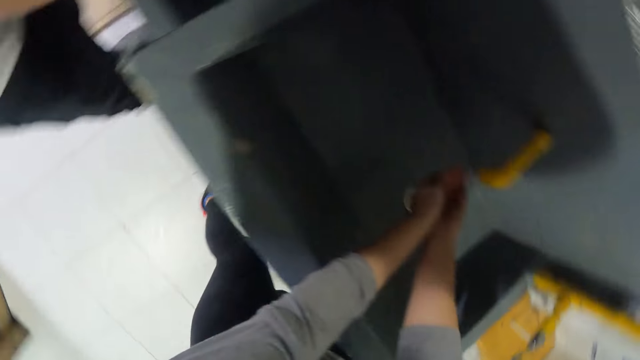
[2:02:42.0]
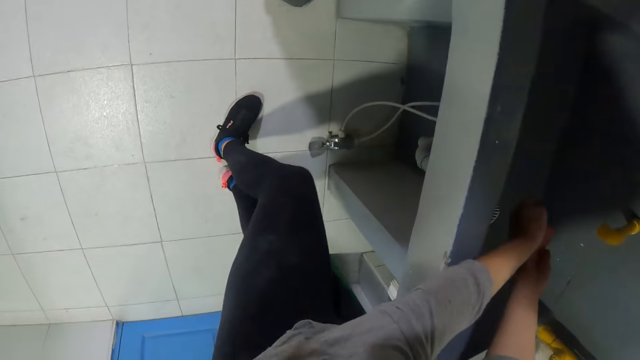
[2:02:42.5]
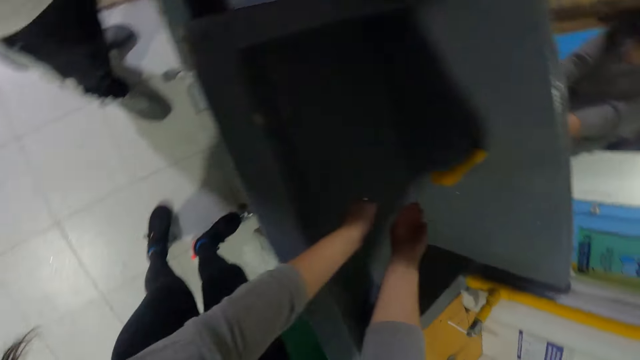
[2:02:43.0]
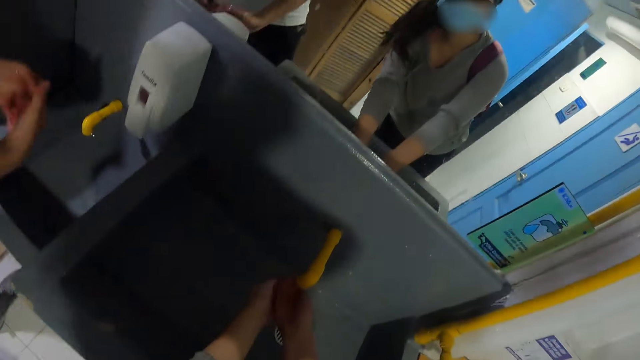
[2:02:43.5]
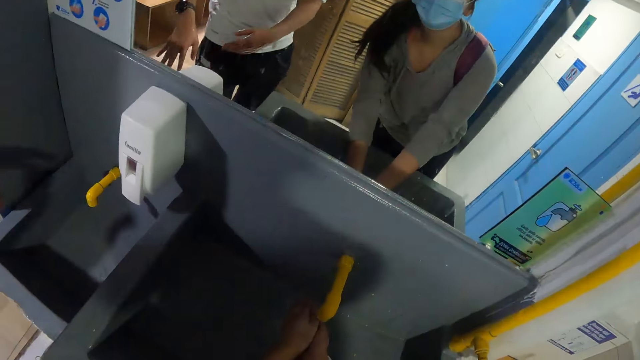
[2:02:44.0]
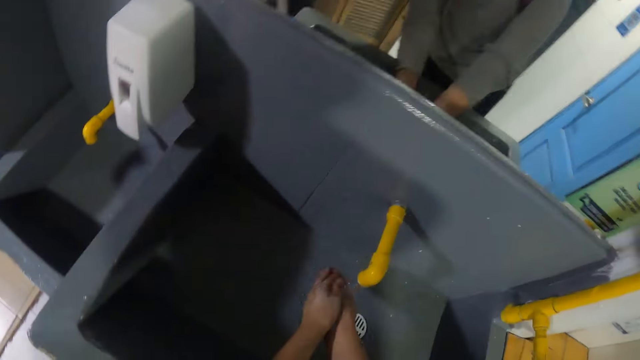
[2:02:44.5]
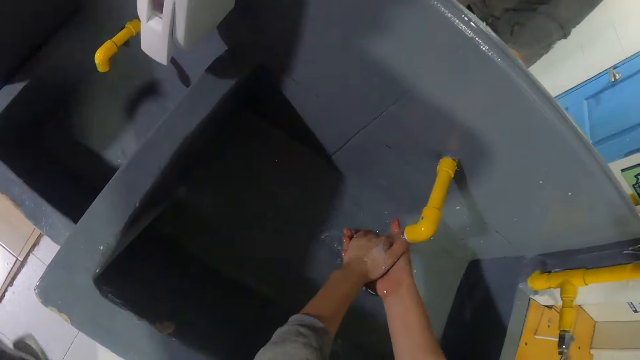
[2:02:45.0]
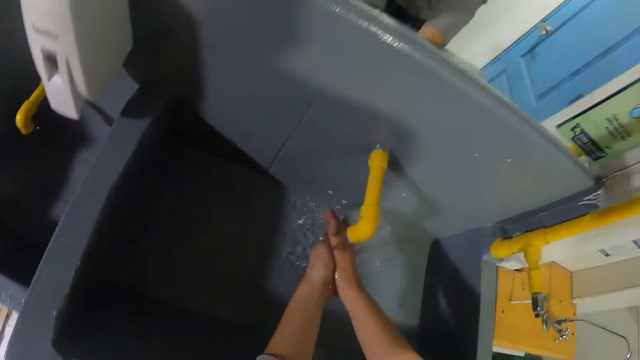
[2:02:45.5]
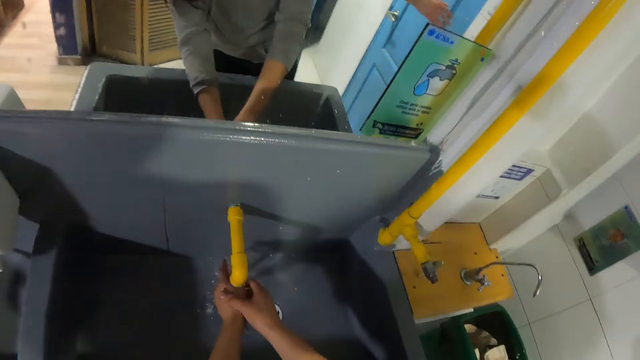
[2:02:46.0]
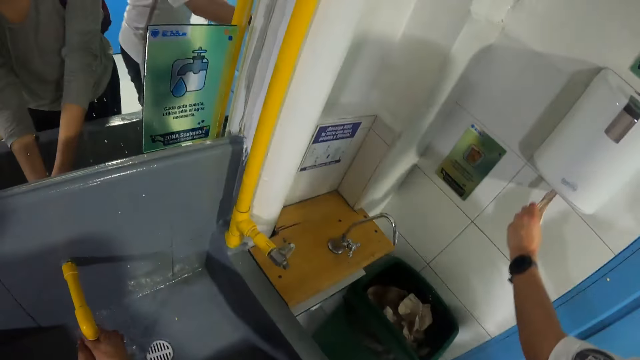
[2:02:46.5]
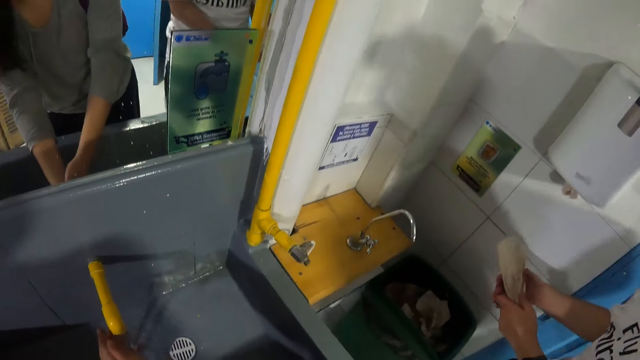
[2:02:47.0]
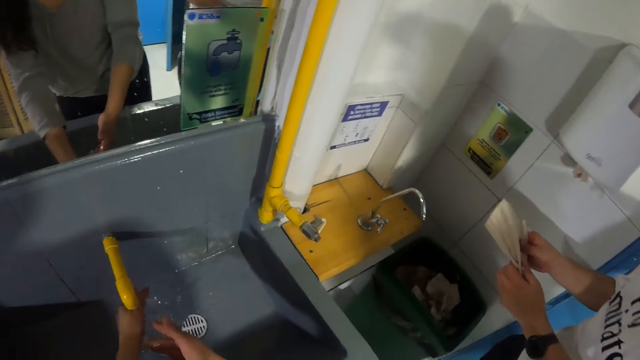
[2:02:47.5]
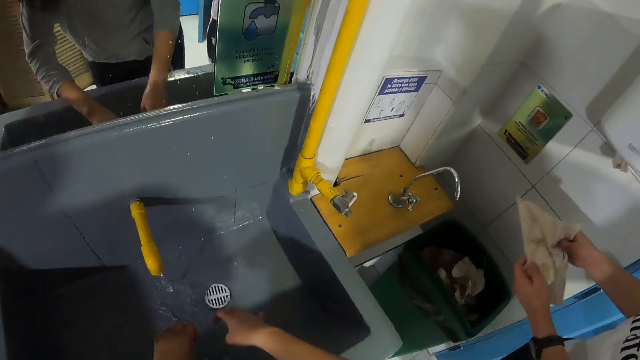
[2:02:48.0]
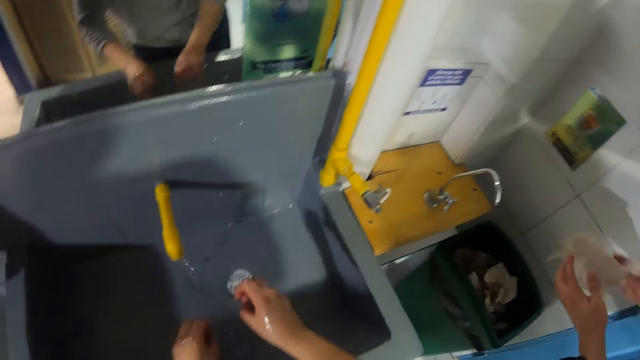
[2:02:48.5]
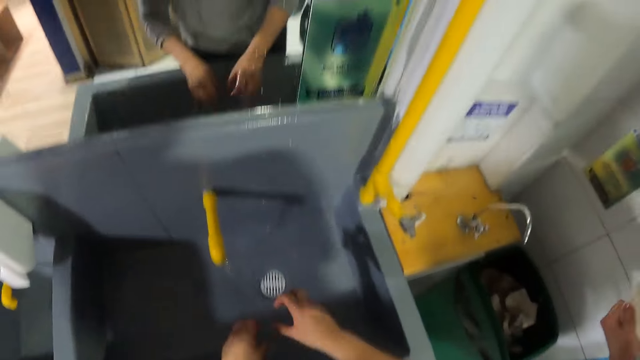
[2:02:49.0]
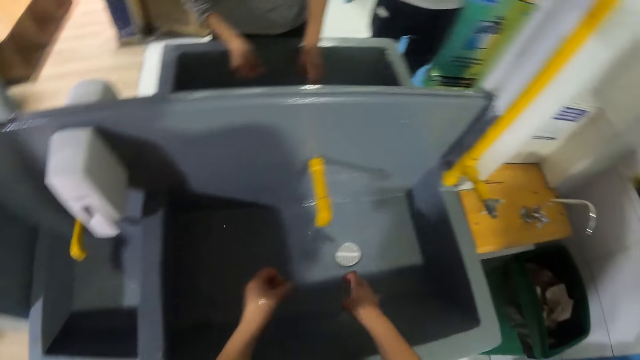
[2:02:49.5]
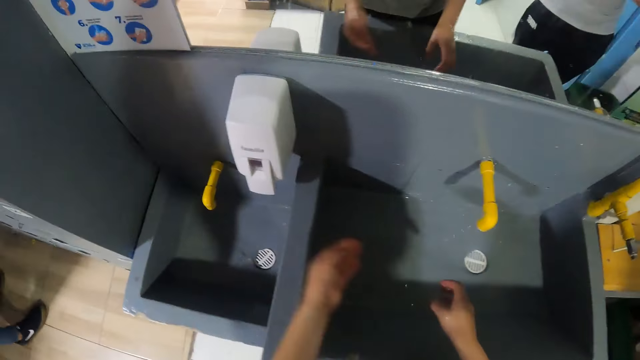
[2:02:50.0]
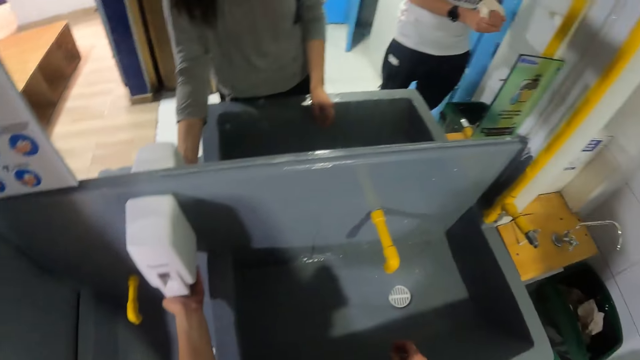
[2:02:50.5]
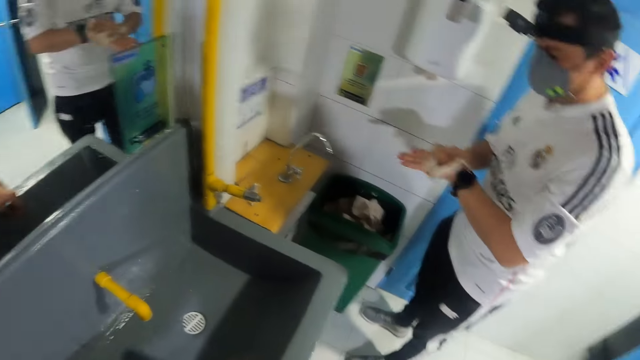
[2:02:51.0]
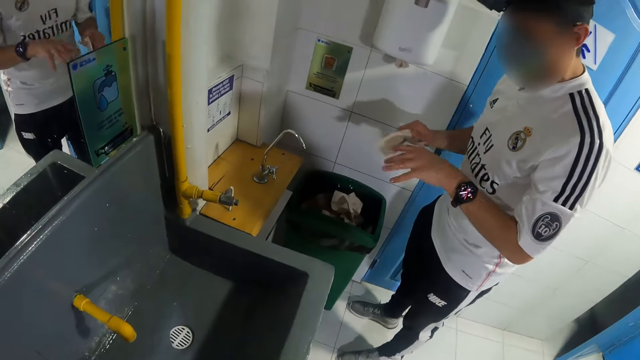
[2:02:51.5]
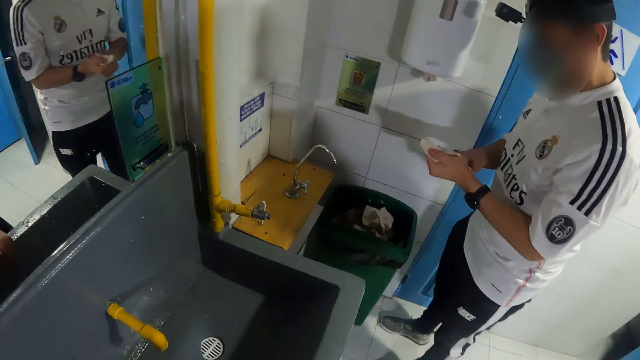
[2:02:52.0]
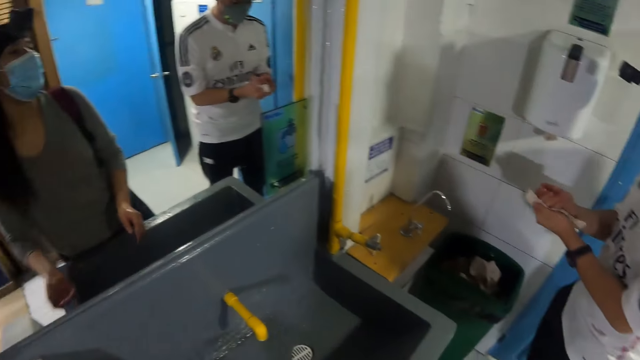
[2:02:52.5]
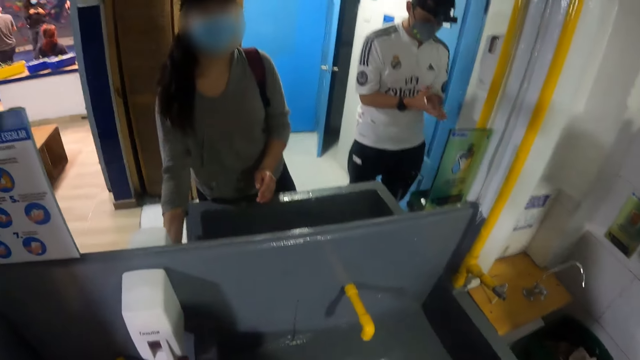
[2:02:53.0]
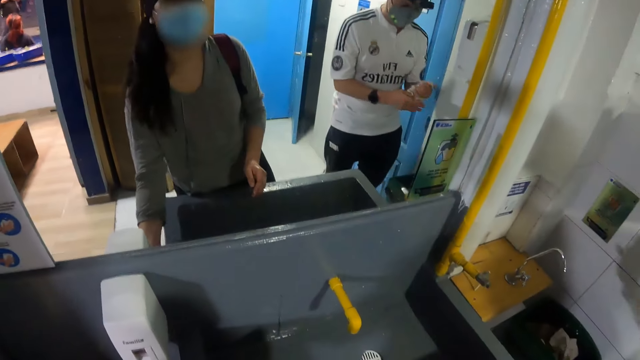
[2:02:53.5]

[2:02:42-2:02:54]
The camera wearer puts her hands under the tap in the sink. She opens the tap. She washes her hands with water from the tap in the sink. A man pulls out a piece of toilet paper from a toilet paper dispenser on a wall with his left hand. He holds the piece of toilet paper with his hands. The camera wearer shakes hands. She applies soap. She puts her left hand under the soap dispenser at the sink. The man cleans his left hand with the piece of toilet paper in his right hand.

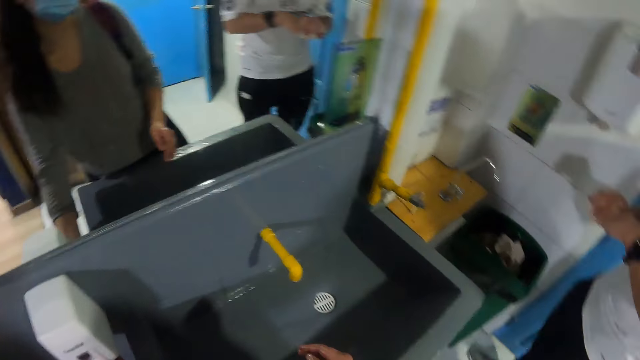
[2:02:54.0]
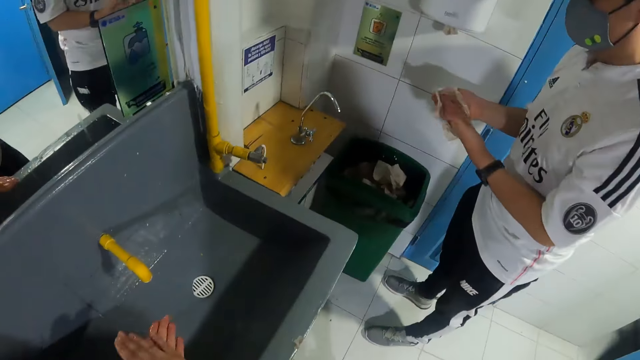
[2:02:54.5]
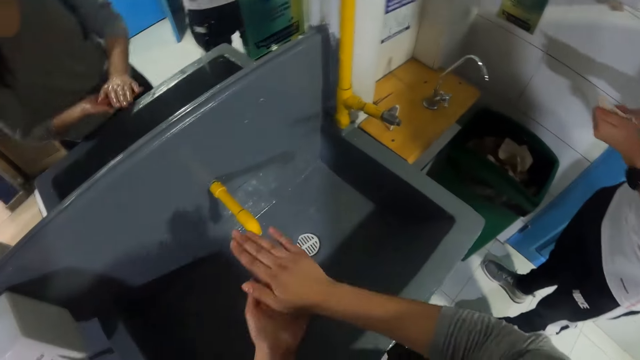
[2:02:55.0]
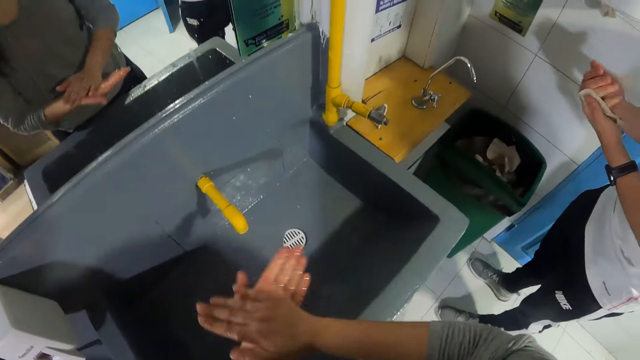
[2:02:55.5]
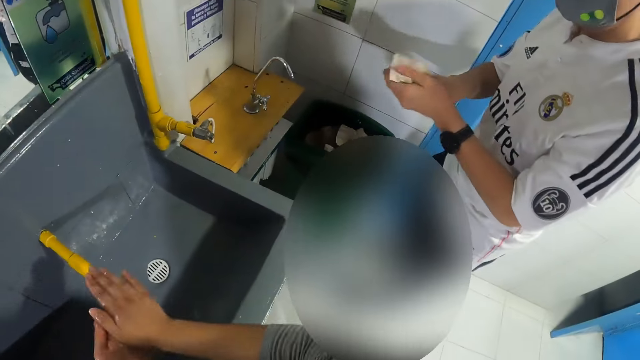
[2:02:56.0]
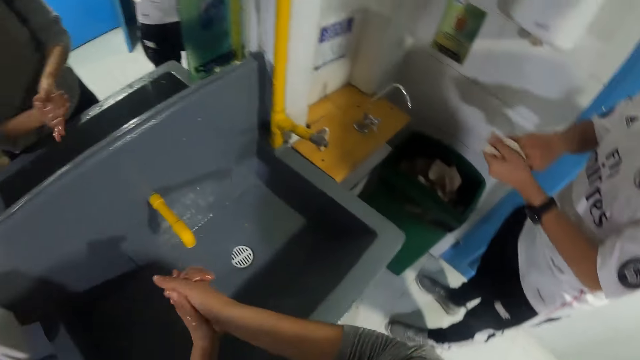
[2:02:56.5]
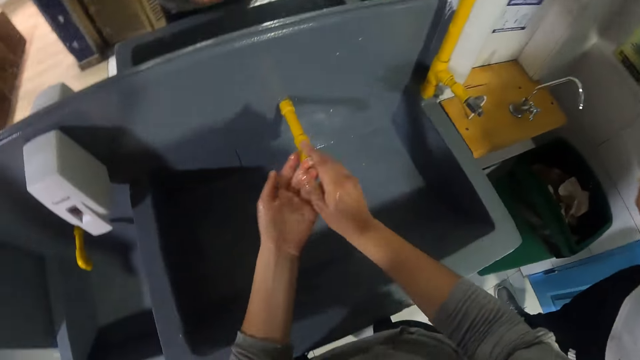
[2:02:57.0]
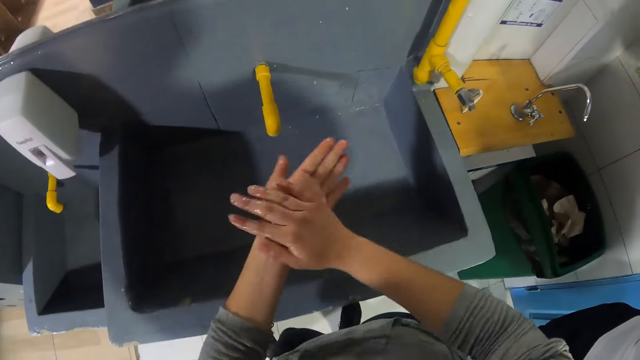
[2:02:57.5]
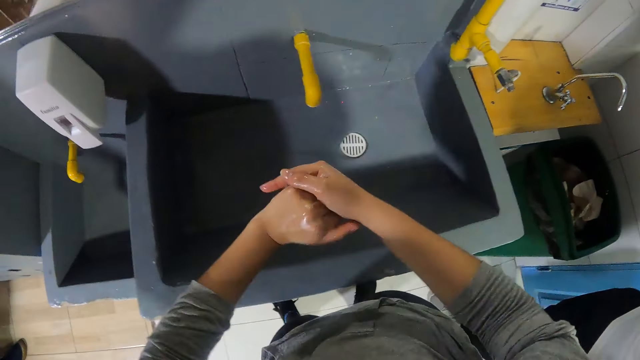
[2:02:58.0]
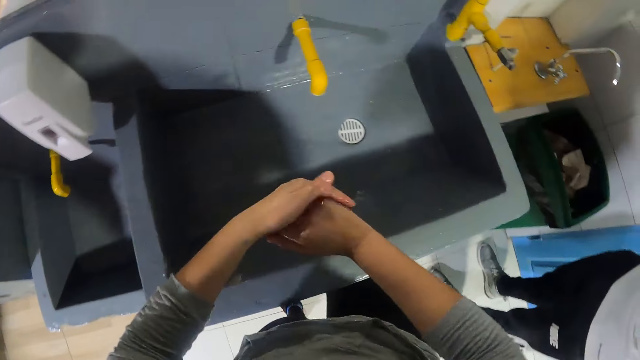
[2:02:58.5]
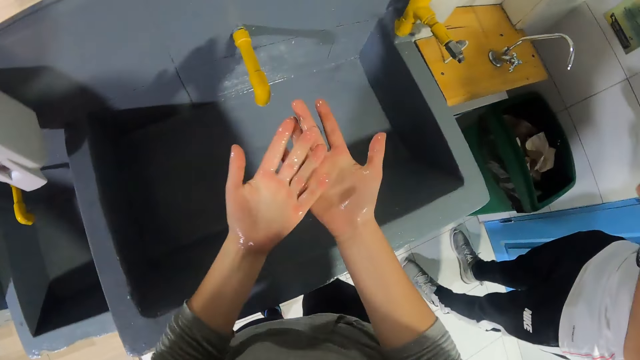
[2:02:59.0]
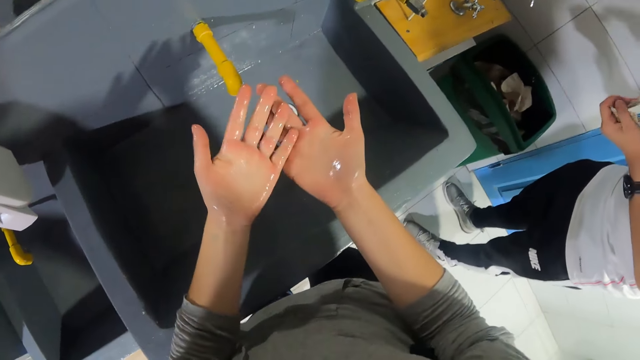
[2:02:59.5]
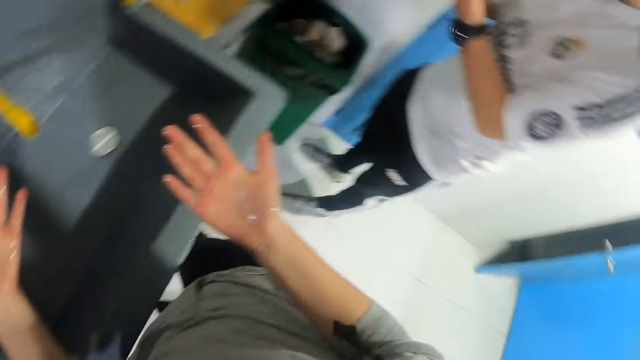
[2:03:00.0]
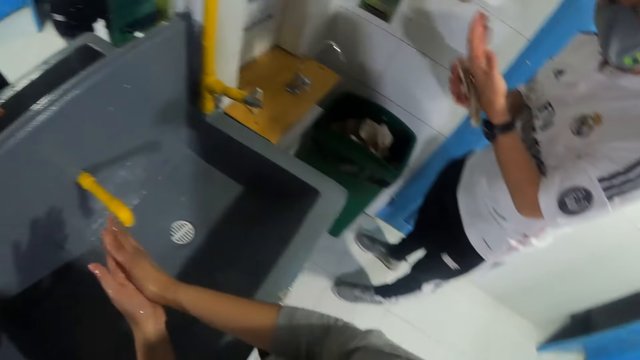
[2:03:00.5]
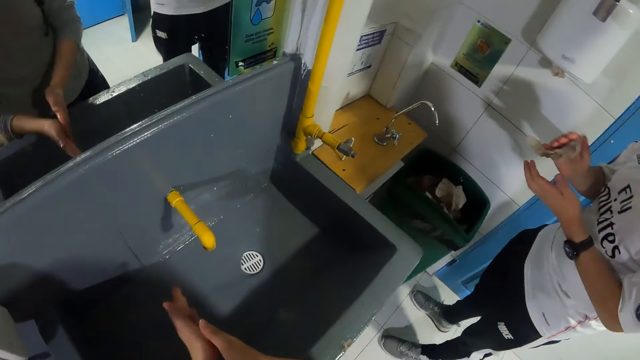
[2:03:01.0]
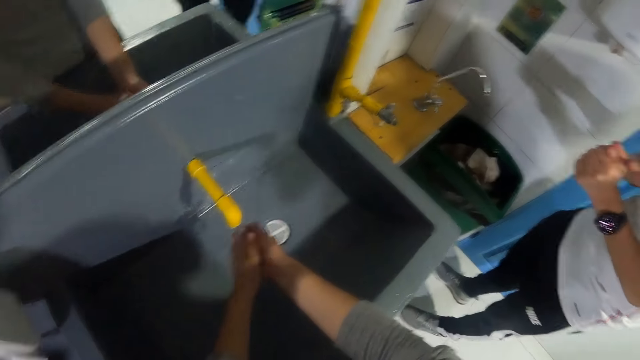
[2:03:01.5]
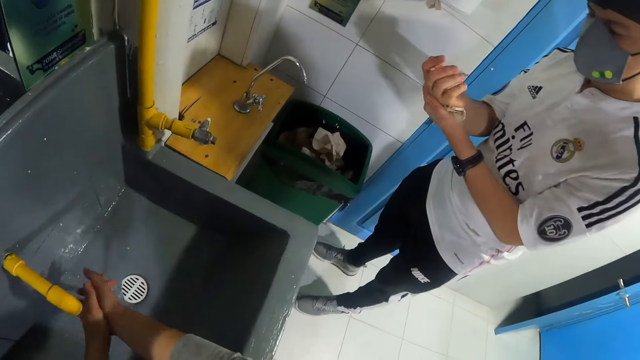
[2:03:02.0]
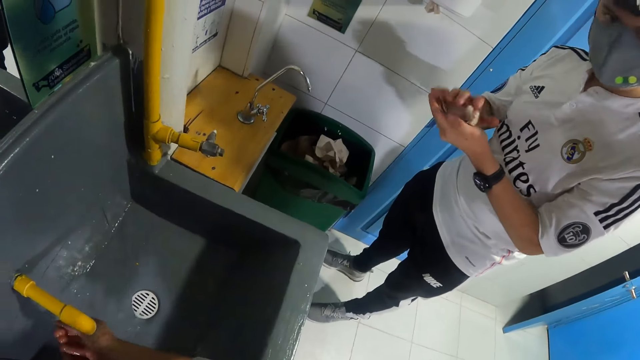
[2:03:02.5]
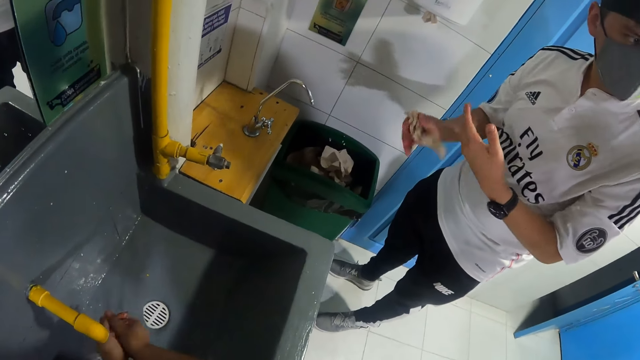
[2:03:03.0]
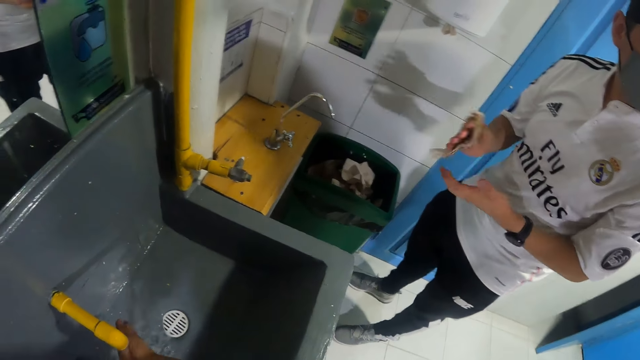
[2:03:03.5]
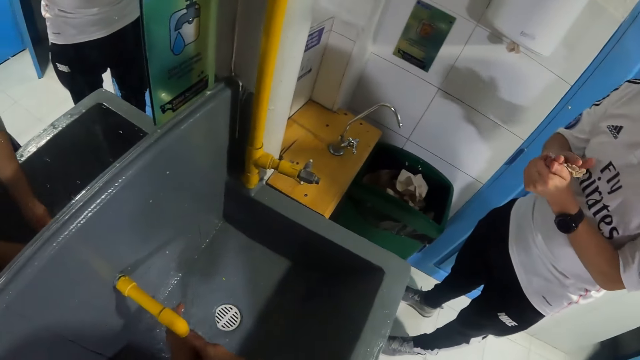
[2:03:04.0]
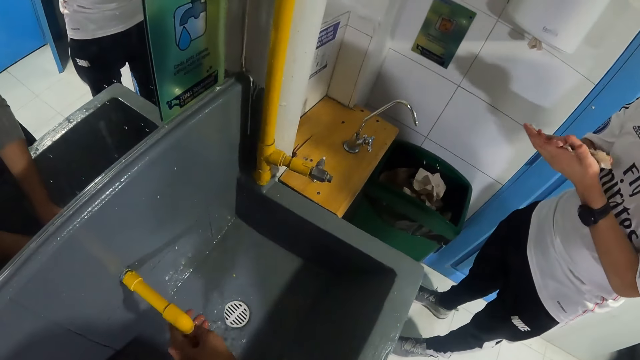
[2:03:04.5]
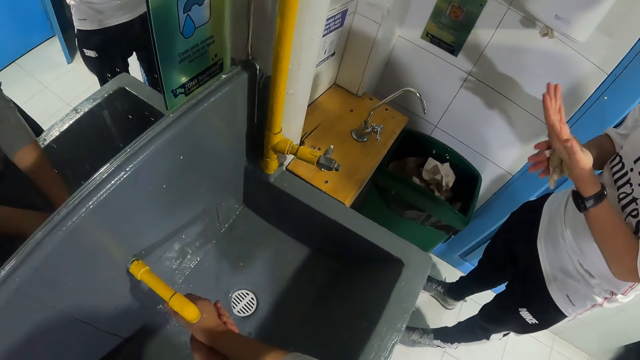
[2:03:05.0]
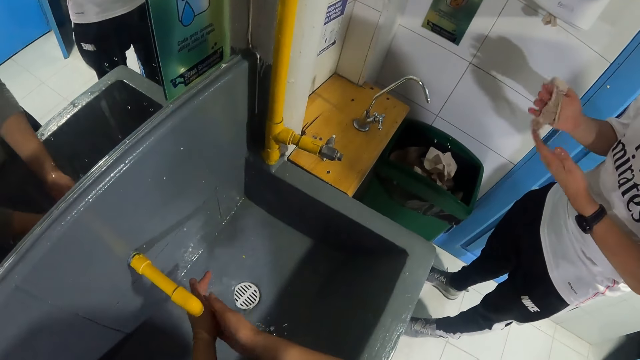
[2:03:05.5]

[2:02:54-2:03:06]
The camera wearer rubs her hands together. She looks at her hands. She rubs hands. She washes her hands with water from the tap in the sink.
